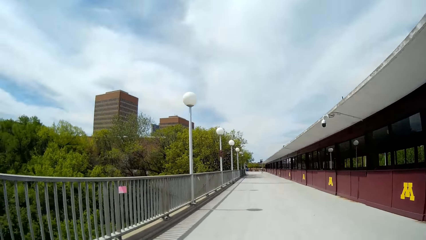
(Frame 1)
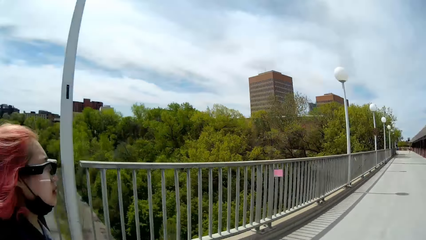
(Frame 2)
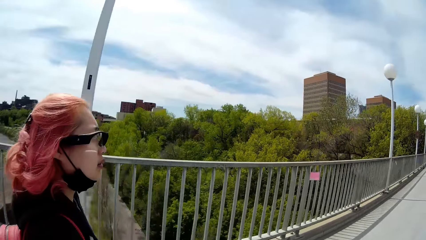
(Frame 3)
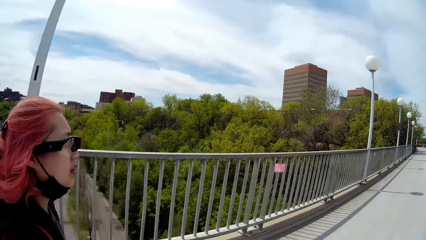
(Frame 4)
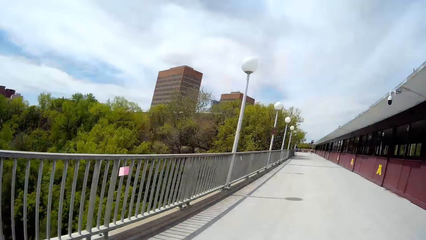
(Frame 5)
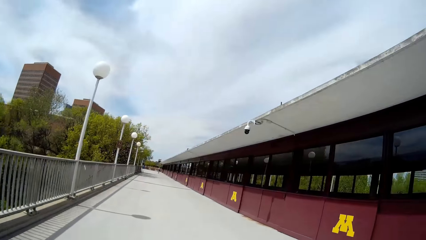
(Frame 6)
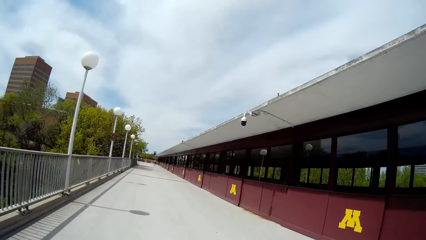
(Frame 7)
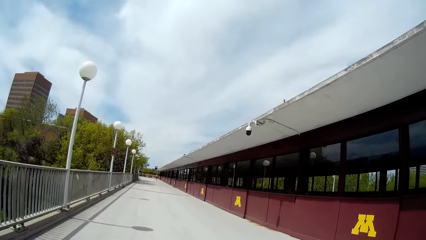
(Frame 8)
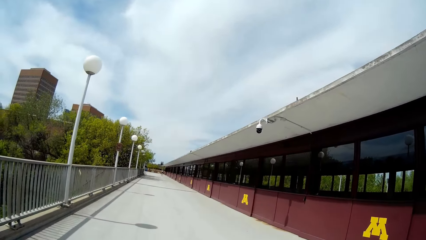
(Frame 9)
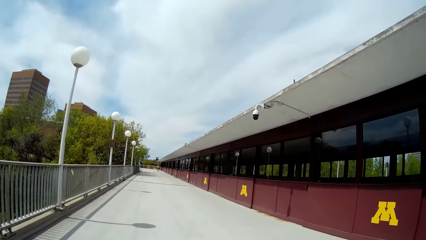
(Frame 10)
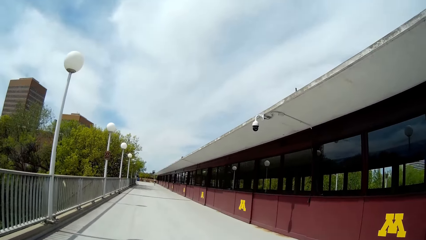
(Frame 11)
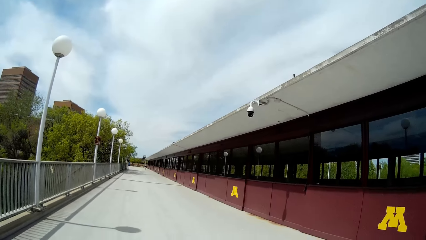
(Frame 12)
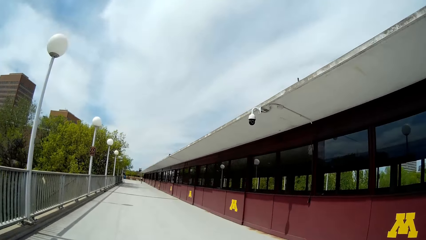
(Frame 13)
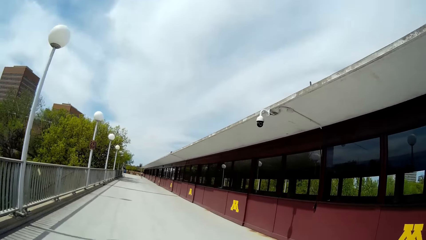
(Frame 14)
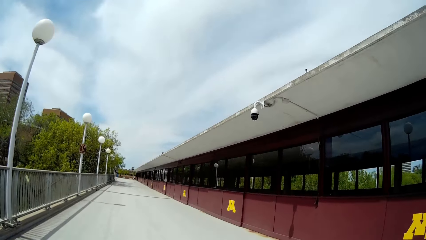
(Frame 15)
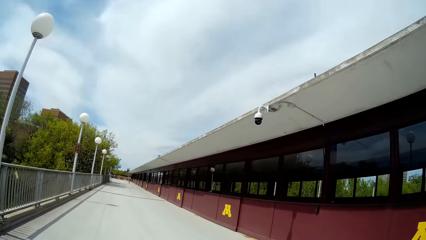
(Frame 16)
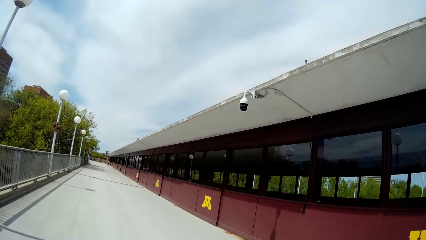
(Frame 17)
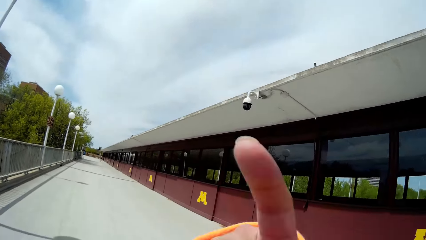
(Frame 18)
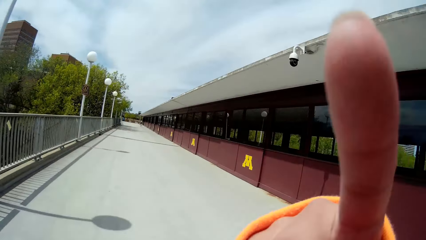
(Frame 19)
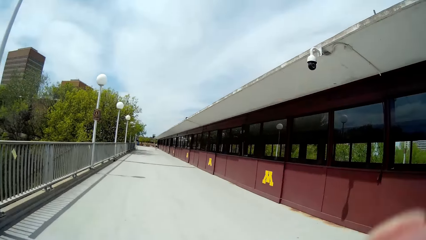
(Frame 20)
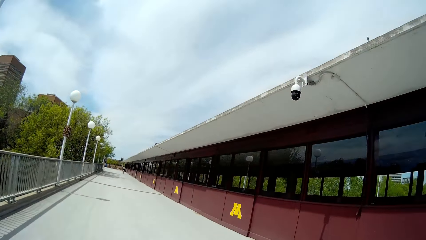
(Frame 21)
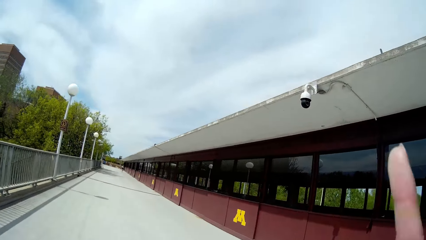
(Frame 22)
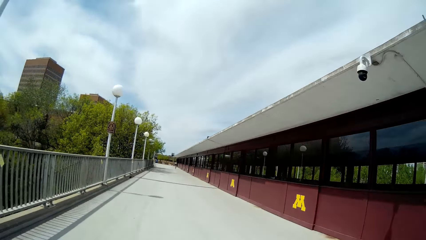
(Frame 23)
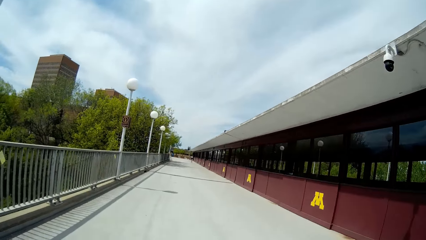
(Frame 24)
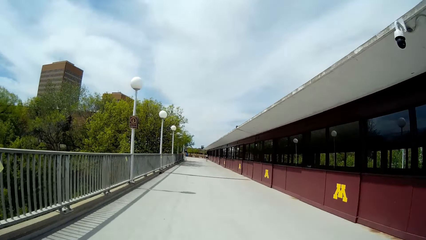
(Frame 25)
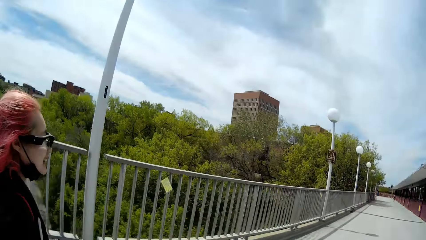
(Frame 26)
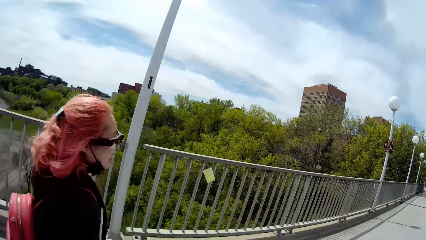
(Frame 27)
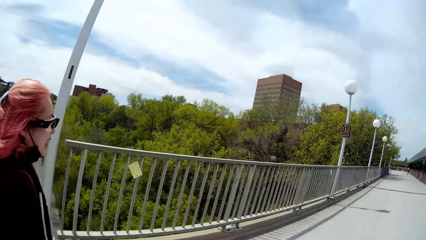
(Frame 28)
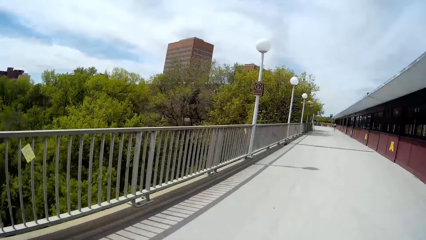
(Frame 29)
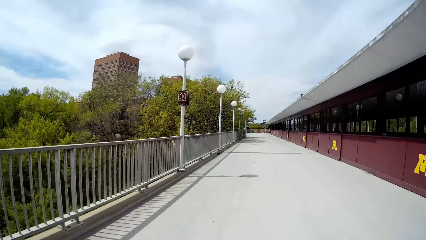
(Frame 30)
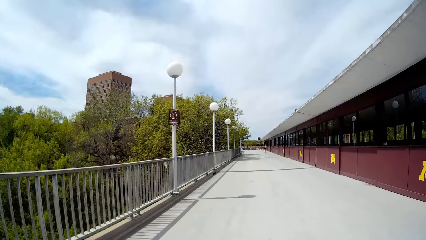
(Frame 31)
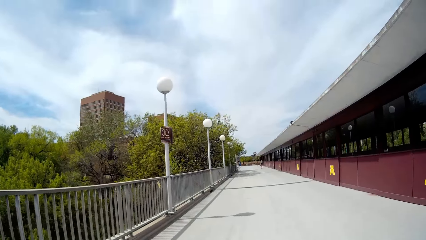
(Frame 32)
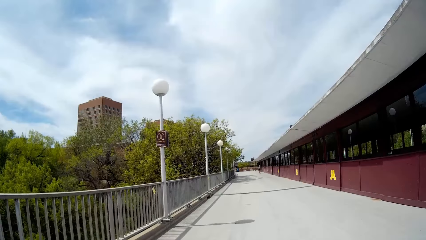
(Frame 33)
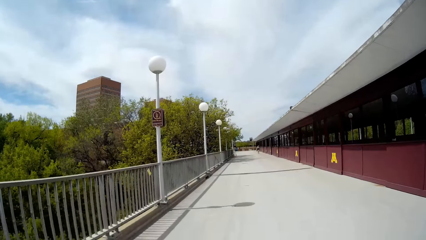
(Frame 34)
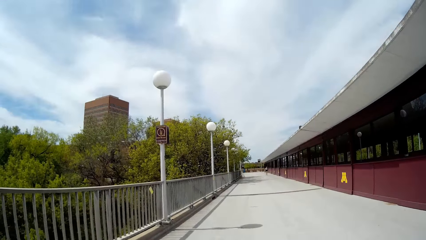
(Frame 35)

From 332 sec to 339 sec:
The woman interacts with the camera wearer along the campus. The camera wearer interacts with the woman along the campus. She lifts her hands.

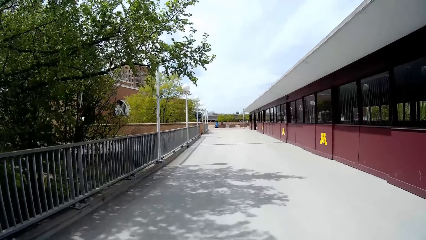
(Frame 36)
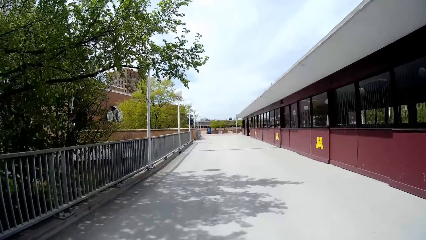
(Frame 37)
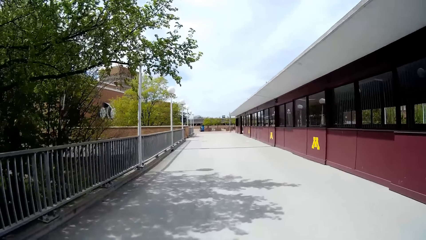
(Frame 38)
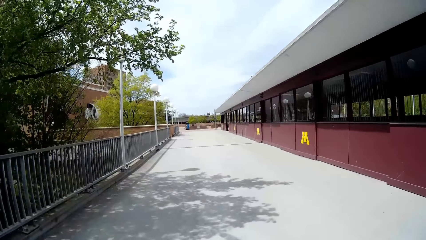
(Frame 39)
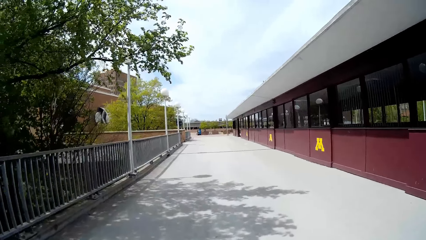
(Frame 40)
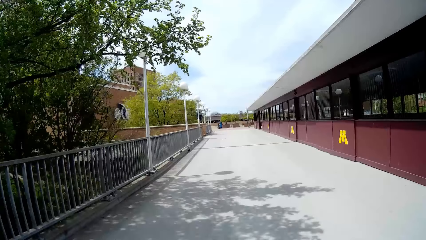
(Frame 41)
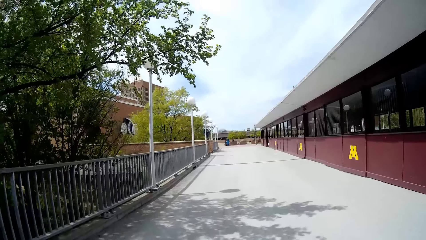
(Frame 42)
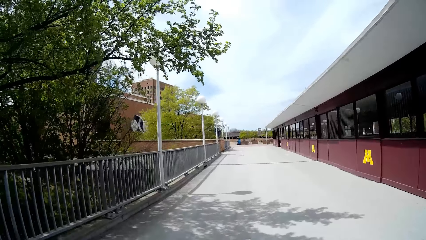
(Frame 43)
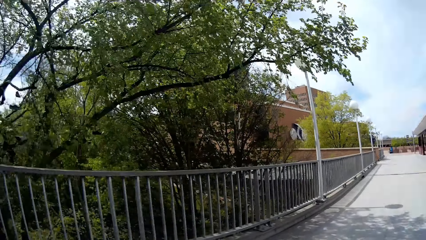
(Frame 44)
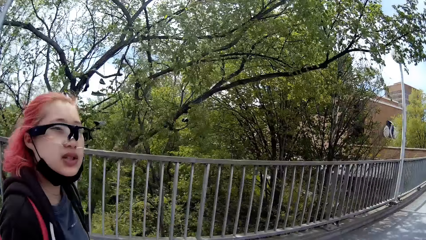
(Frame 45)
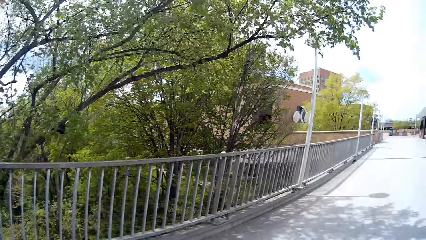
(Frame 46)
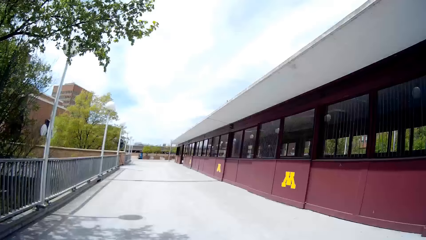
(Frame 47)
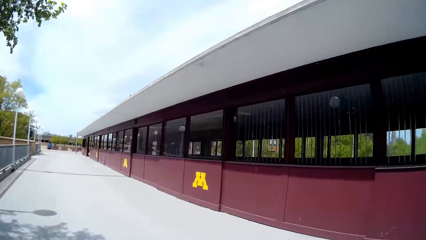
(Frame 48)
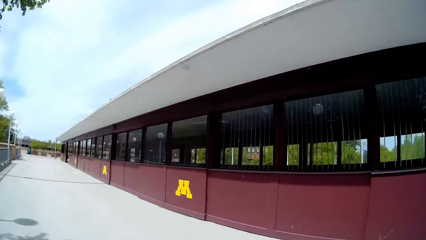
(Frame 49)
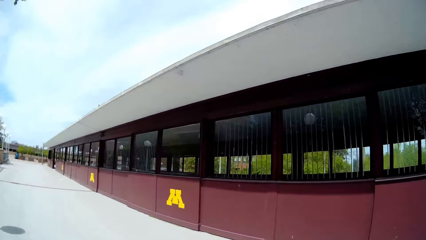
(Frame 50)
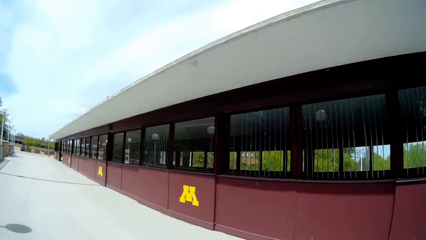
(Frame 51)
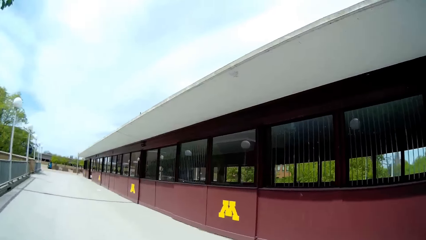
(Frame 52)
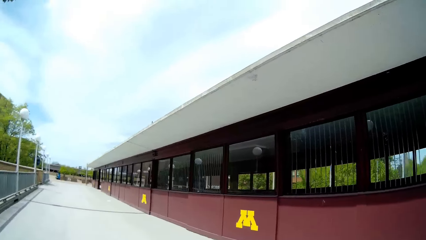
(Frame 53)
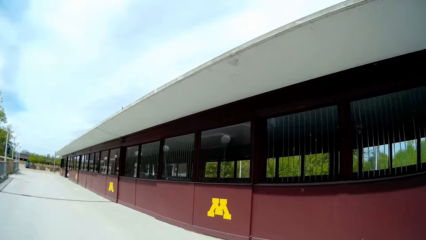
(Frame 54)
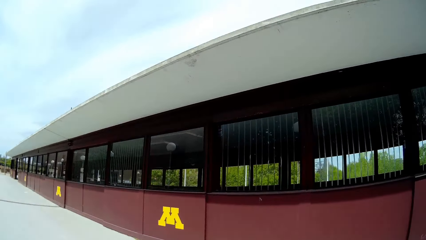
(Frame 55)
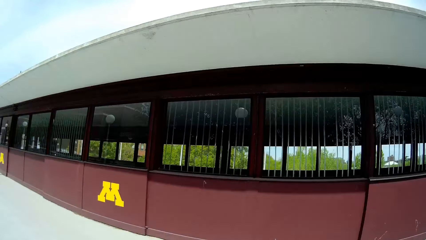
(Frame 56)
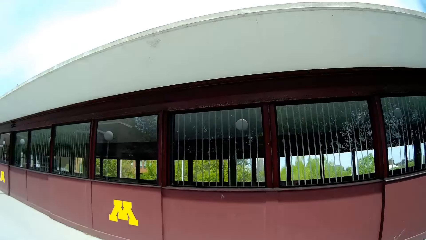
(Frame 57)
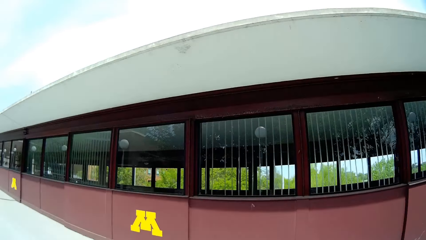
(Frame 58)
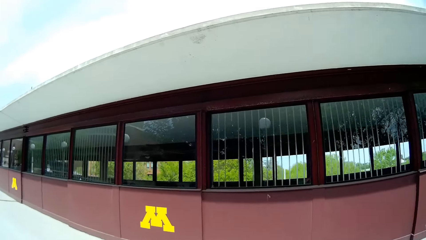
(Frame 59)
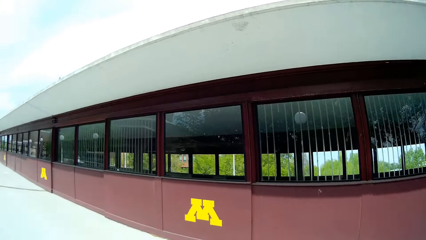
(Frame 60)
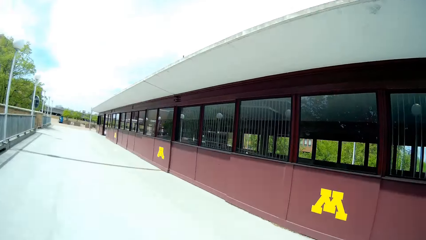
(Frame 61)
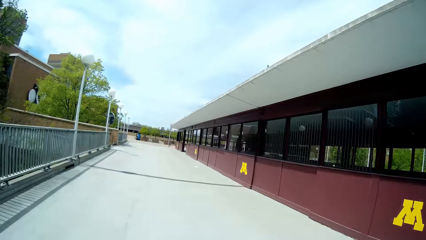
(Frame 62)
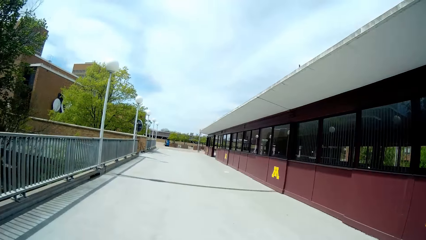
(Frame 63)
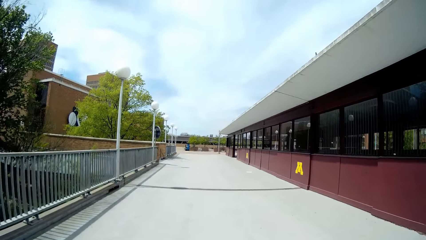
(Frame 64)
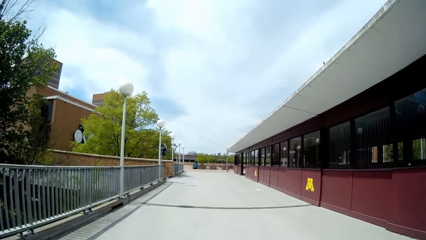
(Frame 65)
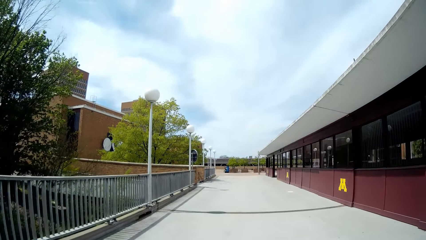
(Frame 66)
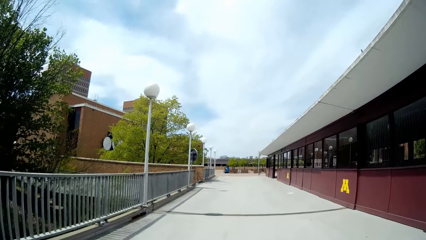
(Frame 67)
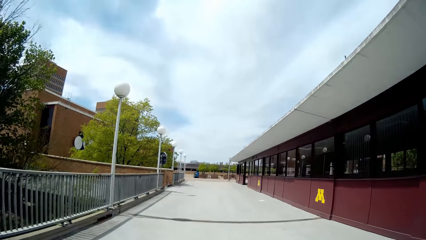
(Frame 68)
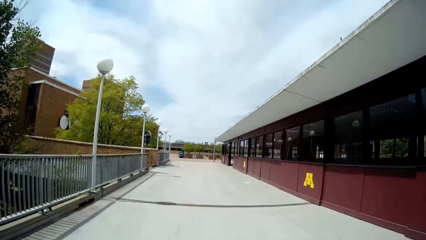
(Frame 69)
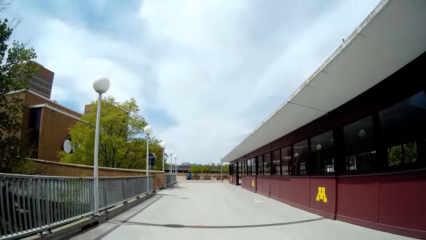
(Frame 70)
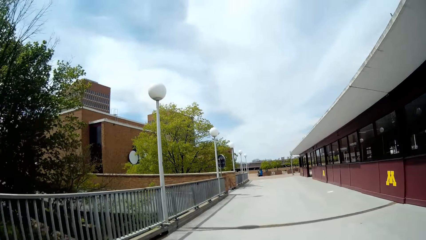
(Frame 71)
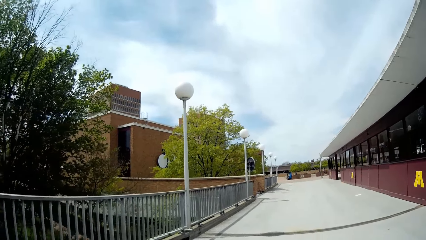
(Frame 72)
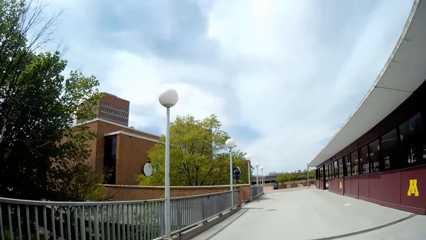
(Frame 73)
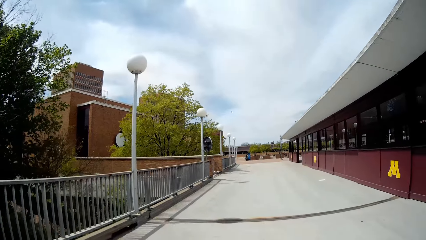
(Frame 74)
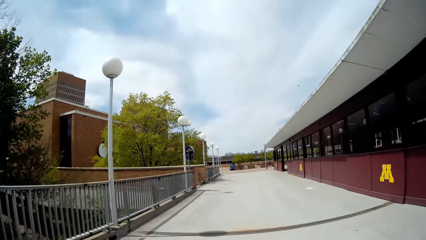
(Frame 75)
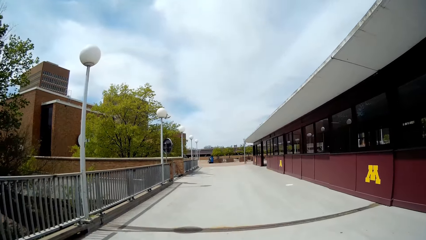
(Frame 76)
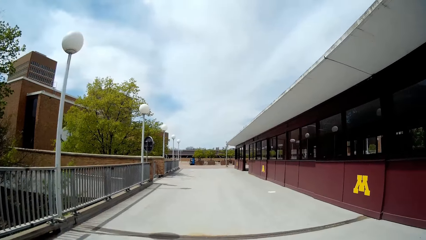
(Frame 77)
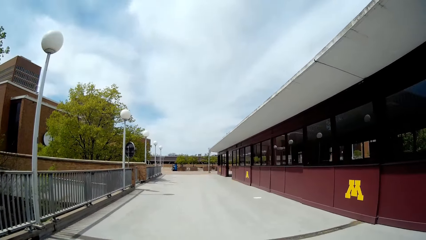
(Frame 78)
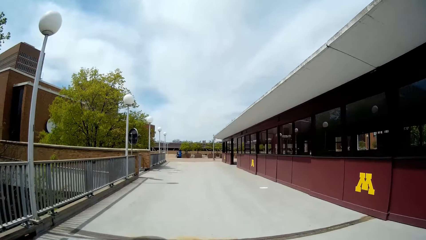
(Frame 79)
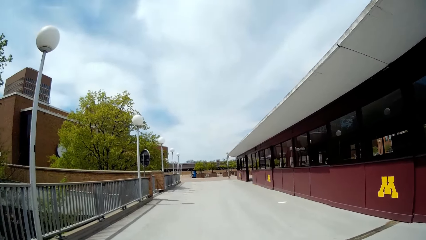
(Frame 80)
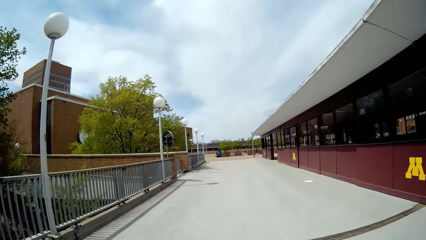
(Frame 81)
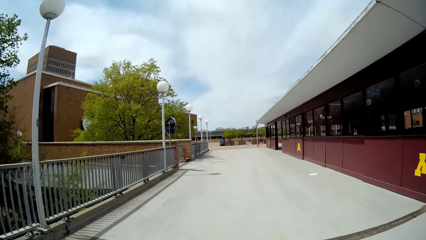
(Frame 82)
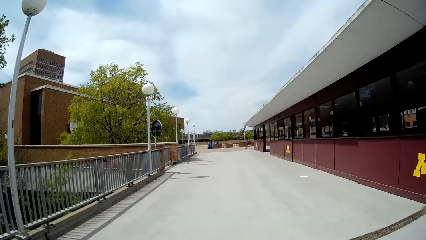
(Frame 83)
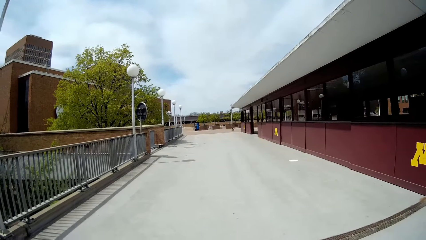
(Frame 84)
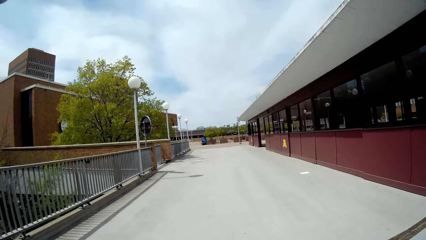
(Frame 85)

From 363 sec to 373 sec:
The woman interacts with the camera wearer along the campus. The camera wearer interacts with the woman along the campus.
